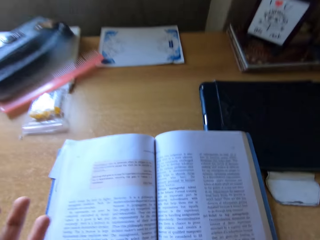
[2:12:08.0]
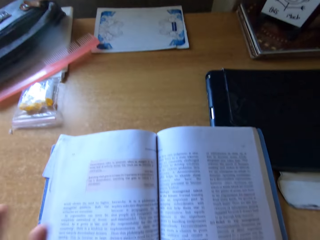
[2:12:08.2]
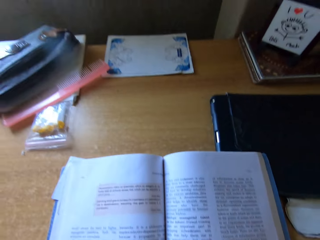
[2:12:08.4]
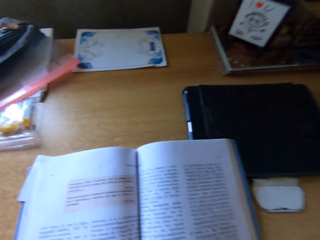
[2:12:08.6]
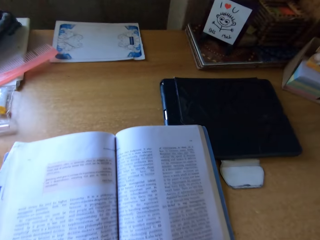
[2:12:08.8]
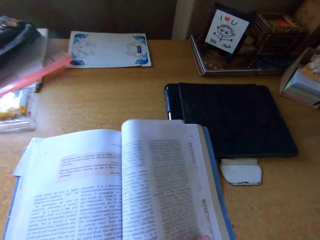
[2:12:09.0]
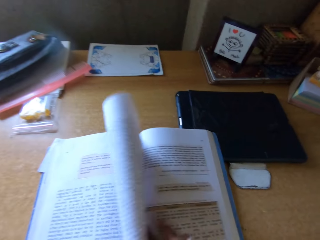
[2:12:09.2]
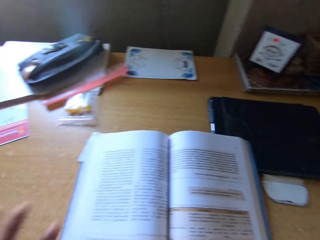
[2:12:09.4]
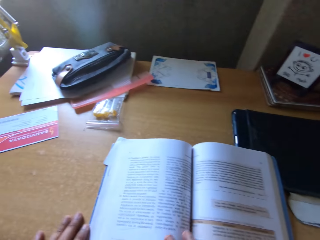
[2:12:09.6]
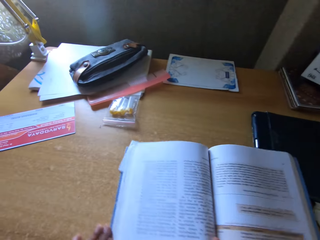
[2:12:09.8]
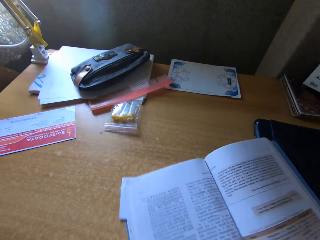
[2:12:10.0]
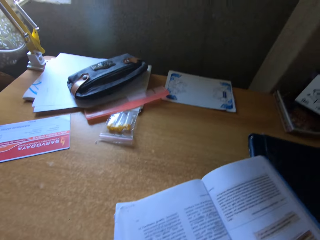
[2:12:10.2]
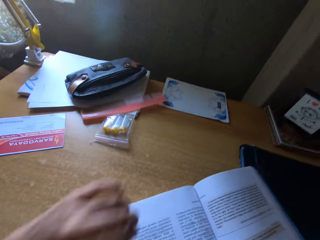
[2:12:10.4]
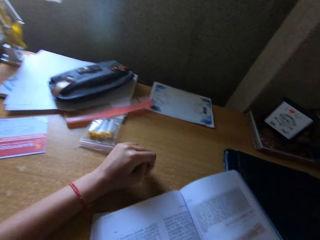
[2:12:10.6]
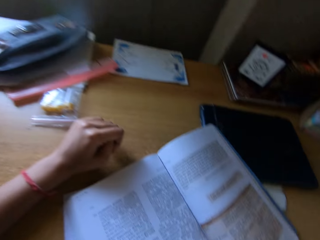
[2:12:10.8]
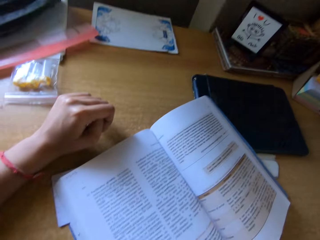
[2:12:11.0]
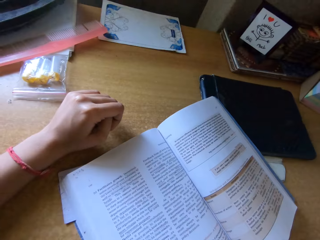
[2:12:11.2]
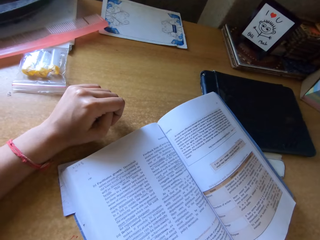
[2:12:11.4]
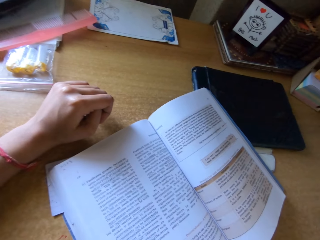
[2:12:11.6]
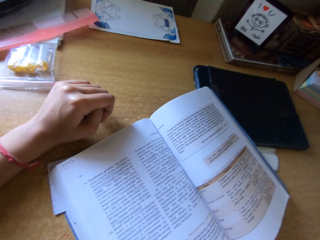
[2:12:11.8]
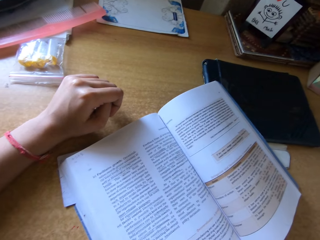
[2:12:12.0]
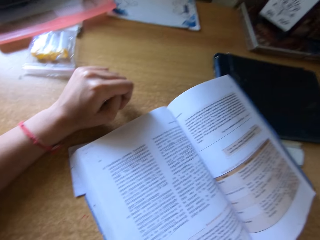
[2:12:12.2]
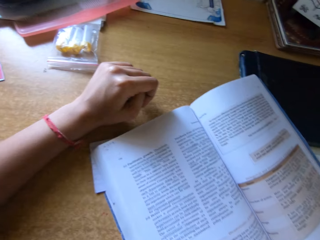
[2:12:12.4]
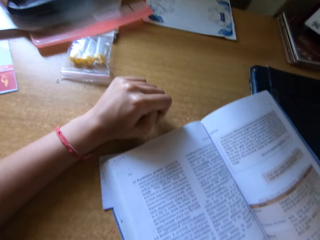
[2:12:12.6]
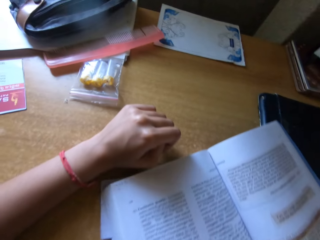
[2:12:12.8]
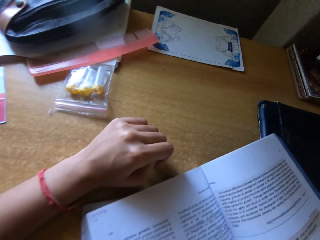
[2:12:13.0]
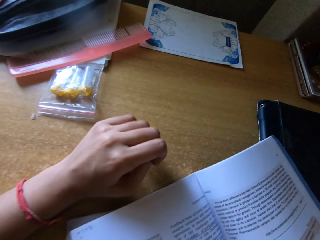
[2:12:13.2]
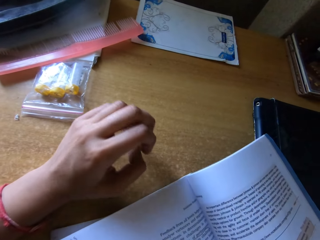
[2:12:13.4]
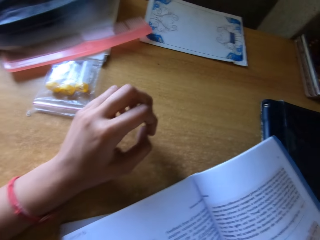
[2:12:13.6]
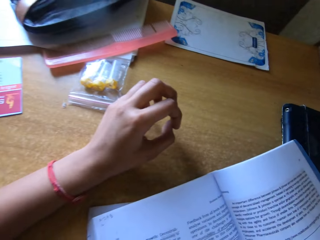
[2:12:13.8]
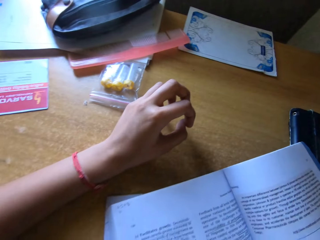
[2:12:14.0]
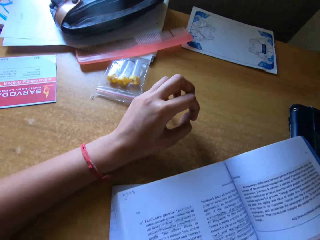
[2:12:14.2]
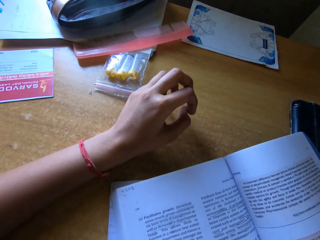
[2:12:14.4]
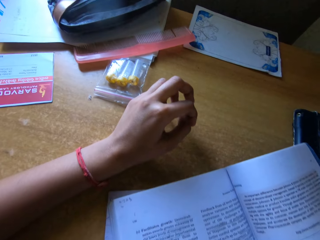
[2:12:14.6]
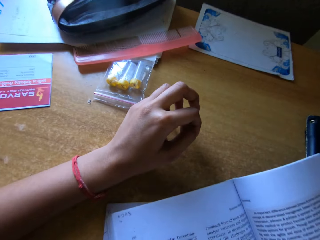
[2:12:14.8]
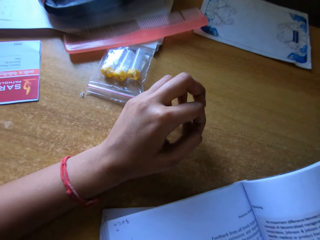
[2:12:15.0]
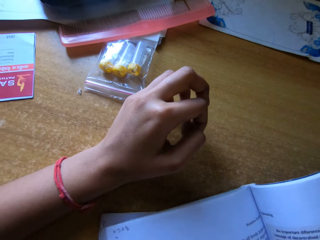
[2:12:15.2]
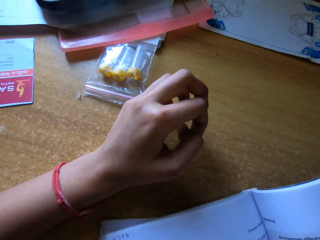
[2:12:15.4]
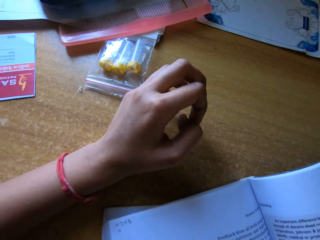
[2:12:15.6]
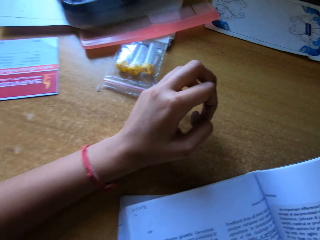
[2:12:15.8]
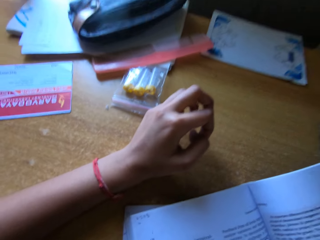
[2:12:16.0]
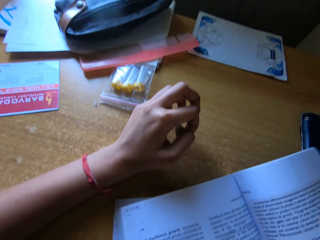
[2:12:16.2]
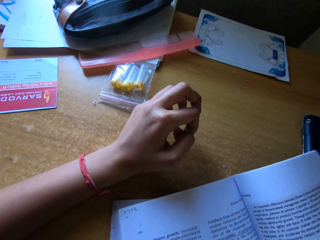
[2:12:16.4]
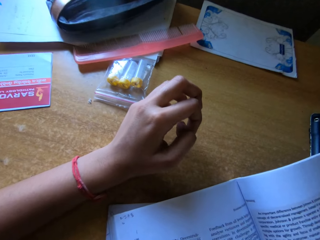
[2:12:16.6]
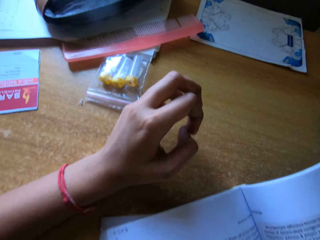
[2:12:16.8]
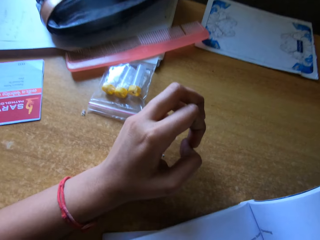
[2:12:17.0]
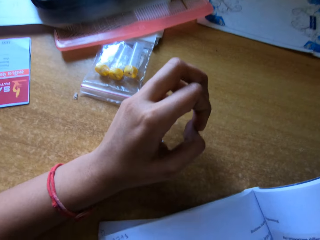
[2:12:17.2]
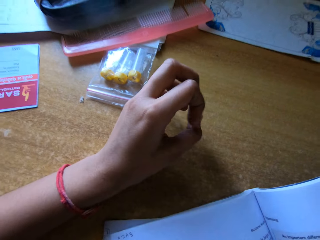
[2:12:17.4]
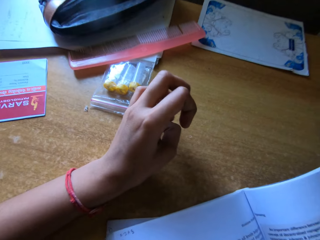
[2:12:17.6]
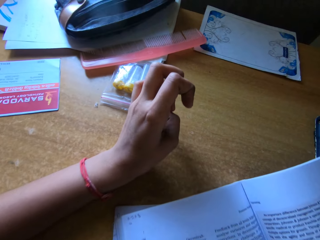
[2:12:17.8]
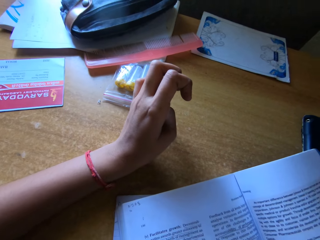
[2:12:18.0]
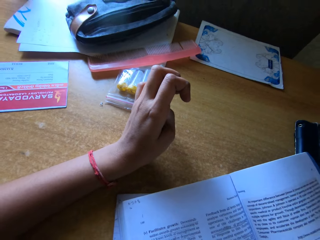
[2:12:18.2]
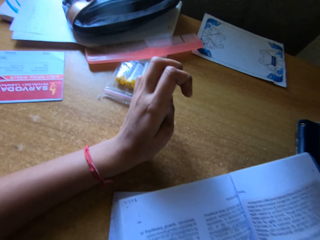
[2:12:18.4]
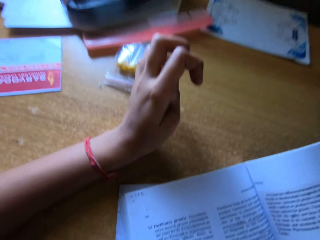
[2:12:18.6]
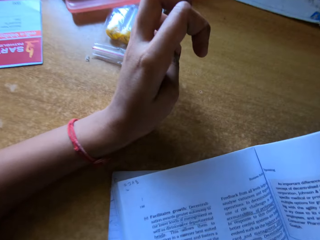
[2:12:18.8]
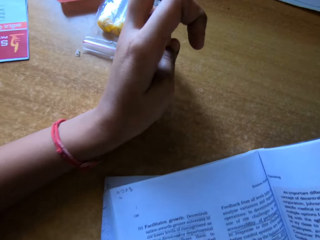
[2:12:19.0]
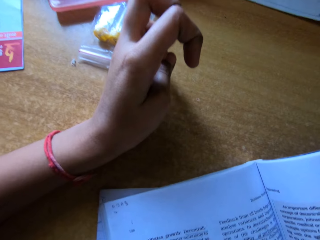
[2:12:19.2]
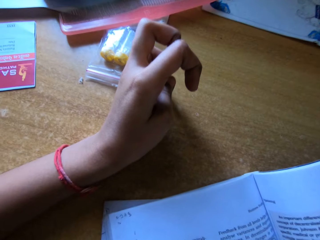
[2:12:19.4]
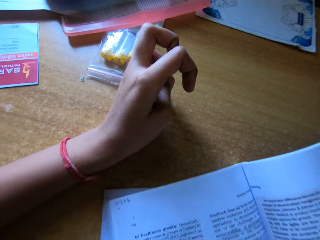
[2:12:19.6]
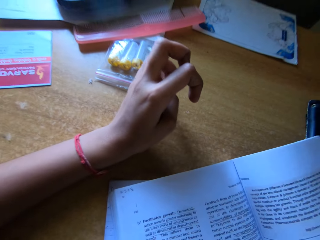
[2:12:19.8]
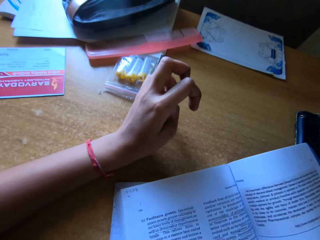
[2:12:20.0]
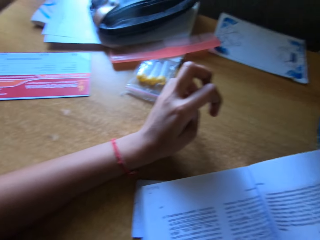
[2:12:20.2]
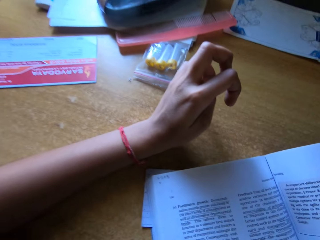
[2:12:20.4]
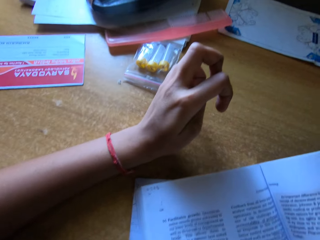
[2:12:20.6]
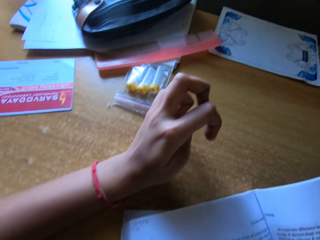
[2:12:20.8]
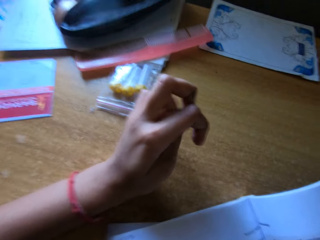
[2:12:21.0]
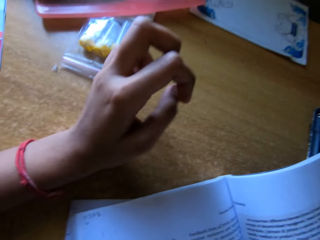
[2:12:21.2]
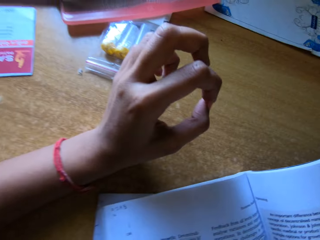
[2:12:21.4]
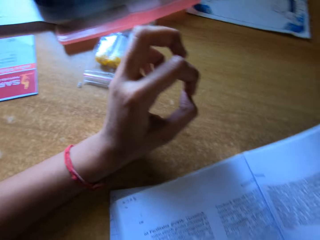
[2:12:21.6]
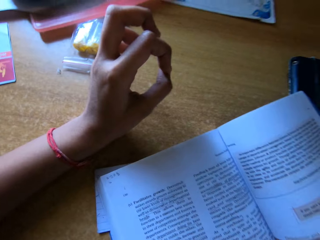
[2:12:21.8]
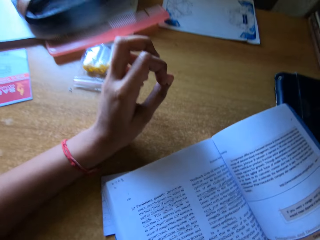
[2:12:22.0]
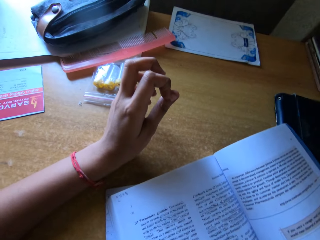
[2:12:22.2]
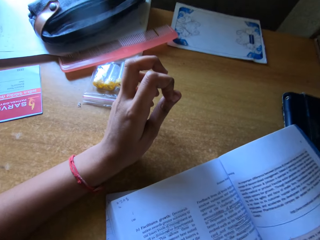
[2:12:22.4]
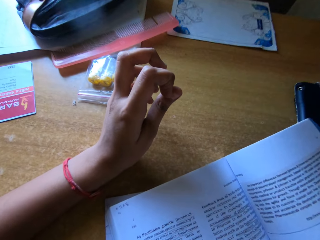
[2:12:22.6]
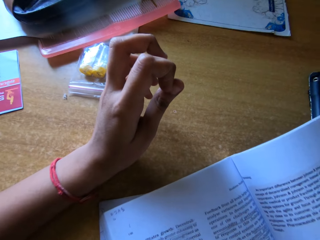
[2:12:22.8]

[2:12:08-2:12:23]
The camera wearer moves the hand. They flip the page of the book, move the book and turn the book. They read the book. They rest the hand on the table. They read the book. They move the hand. They move the fingers. They read the book. They explain a concept.

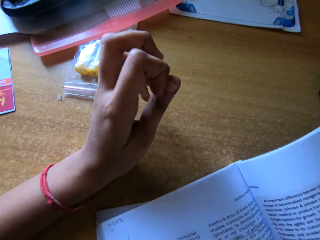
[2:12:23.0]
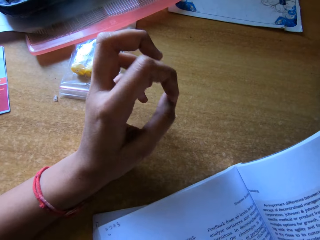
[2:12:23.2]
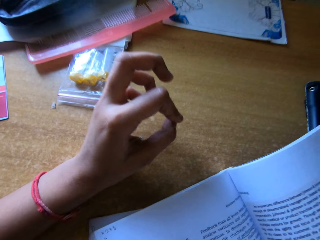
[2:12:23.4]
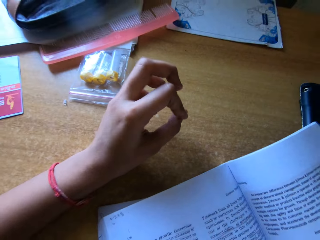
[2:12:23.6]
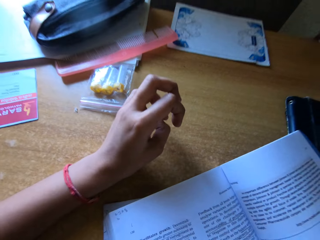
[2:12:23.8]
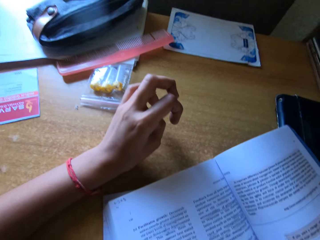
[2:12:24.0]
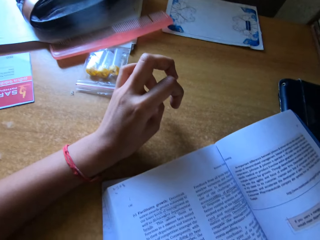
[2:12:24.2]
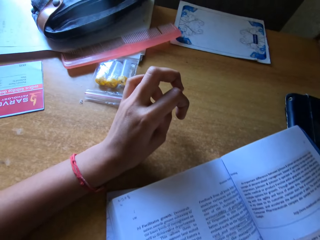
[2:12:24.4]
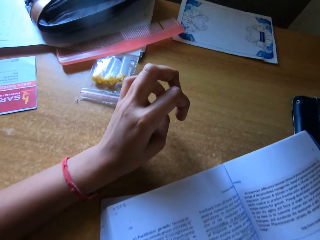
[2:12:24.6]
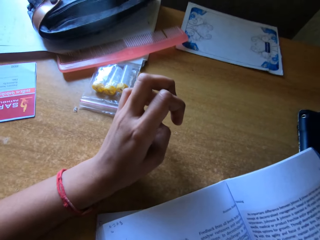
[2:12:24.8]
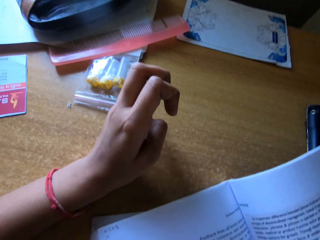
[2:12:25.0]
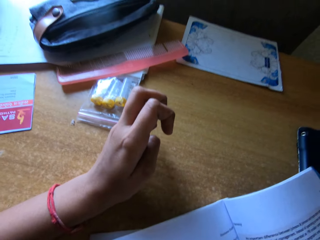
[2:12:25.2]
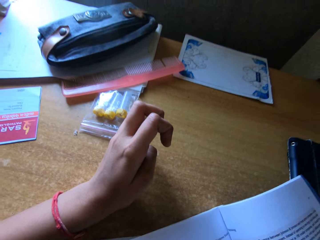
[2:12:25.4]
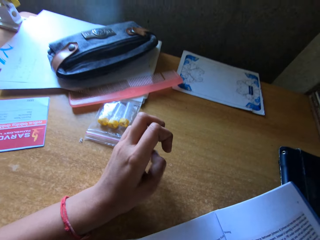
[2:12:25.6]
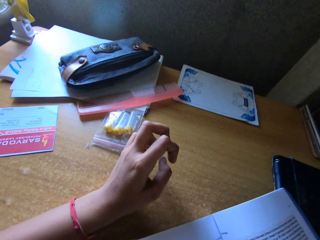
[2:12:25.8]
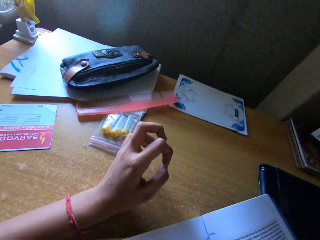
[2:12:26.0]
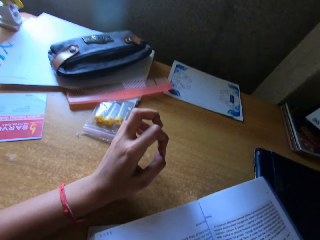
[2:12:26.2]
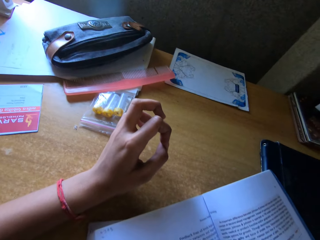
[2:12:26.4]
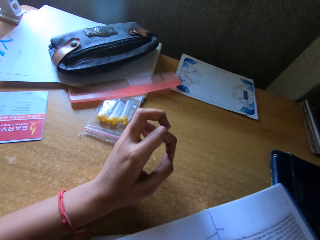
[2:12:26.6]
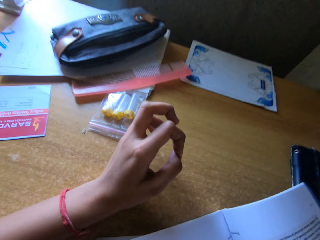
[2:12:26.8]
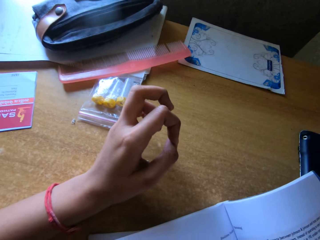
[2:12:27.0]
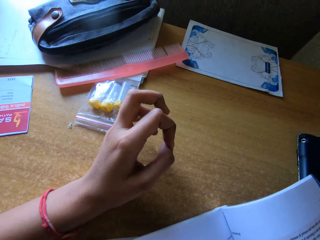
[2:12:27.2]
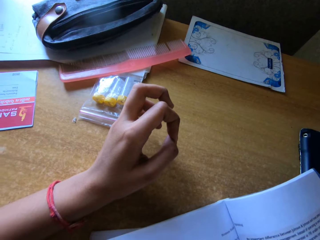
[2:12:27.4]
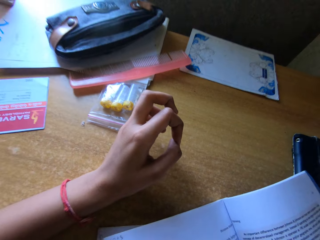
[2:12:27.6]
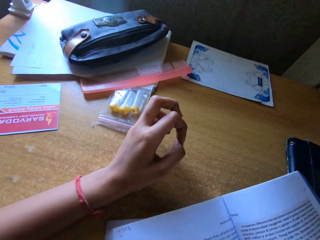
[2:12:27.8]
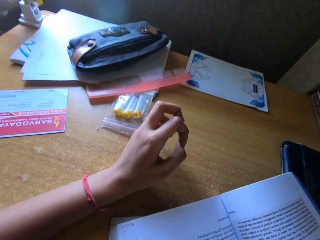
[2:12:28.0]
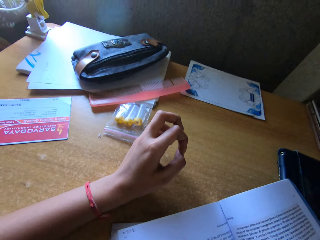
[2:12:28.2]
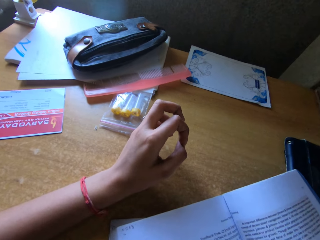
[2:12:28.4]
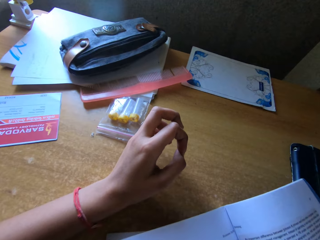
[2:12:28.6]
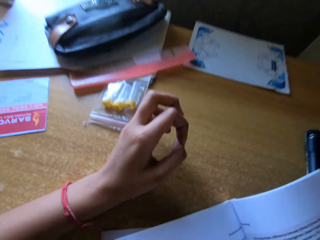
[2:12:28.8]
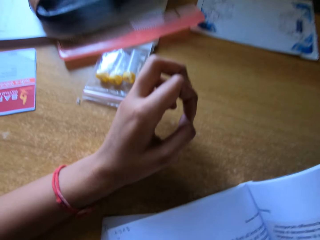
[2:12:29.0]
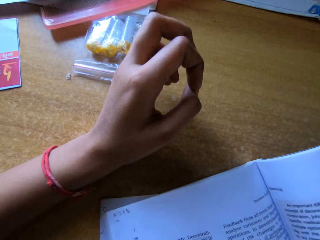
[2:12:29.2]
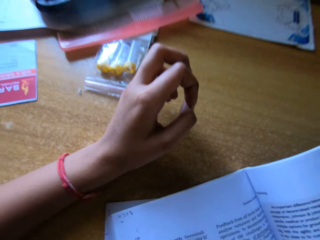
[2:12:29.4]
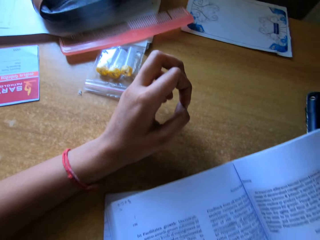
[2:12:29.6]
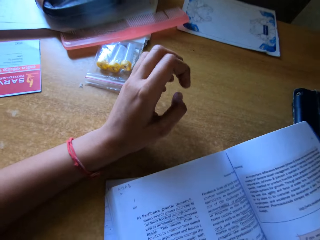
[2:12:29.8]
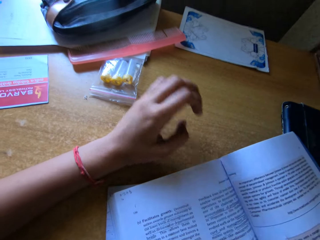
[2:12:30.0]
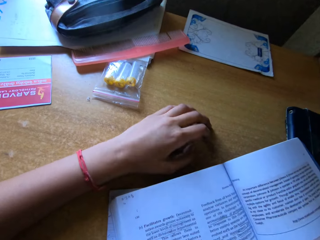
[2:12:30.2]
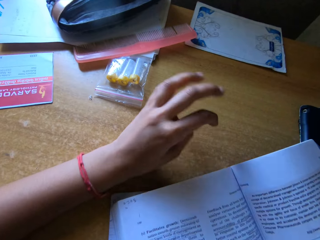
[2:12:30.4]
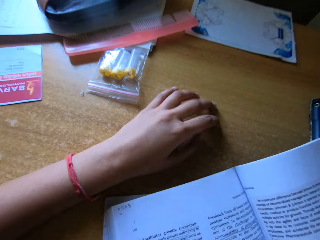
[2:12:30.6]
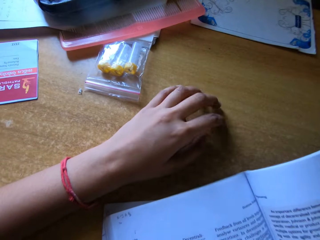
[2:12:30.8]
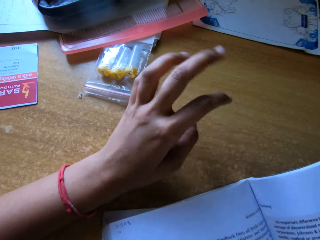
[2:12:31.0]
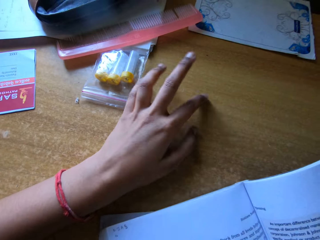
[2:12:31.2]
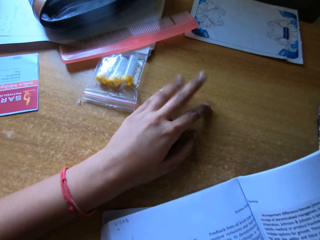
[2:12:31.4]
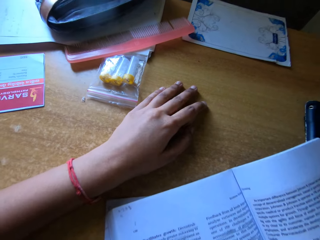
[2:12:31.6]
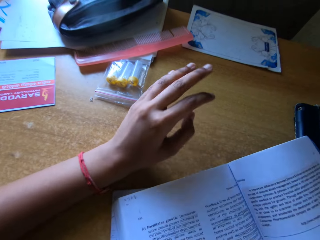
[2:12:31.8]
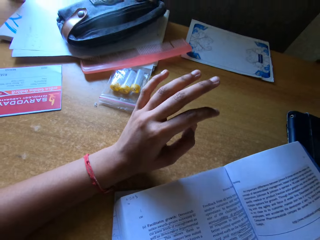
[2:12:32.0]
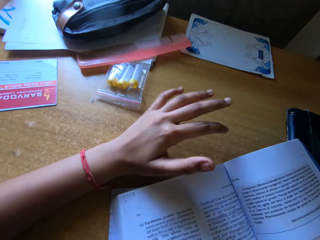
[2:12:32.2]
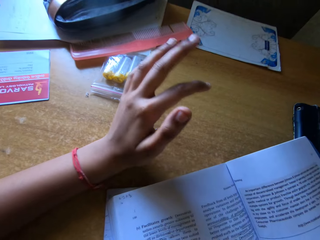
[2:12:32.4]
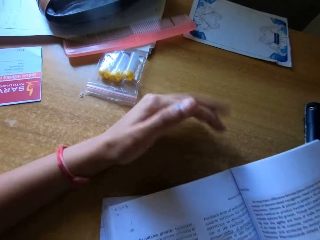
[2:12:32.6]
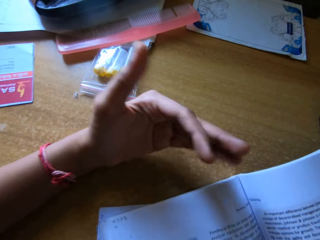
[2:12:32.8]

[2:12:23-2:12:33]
The camera wearer moves the fingers. They move the hand, tap on the table and explain a concept. They read the book.
